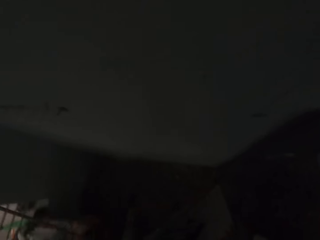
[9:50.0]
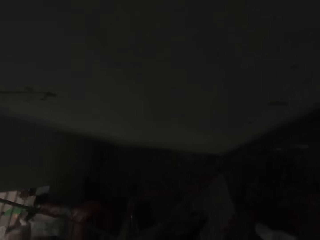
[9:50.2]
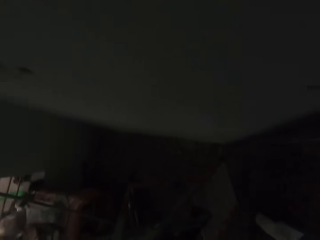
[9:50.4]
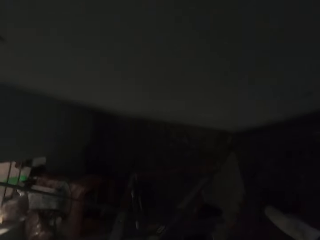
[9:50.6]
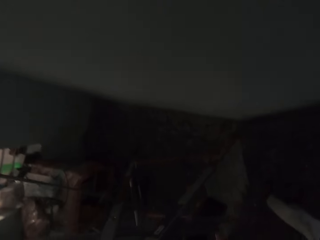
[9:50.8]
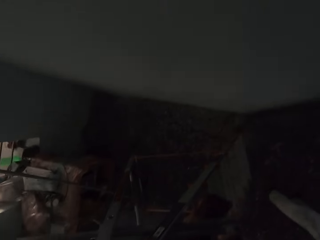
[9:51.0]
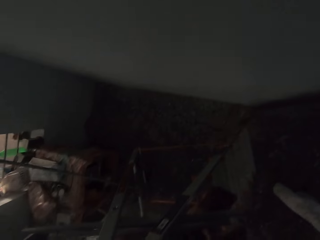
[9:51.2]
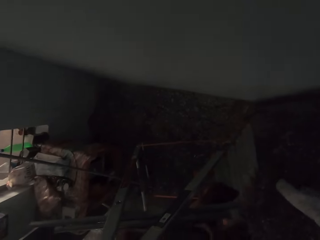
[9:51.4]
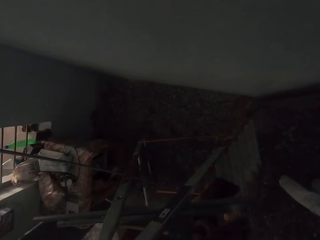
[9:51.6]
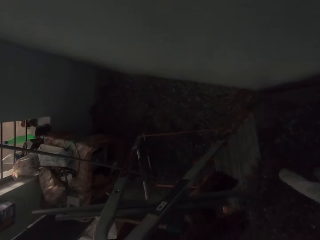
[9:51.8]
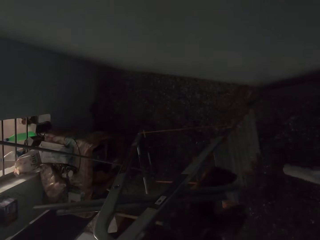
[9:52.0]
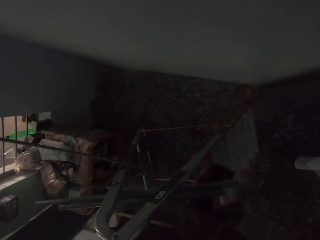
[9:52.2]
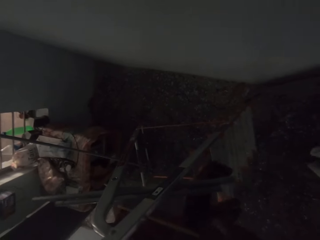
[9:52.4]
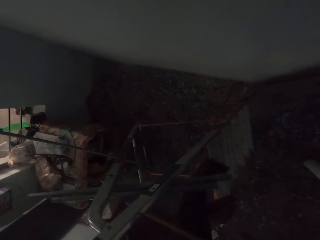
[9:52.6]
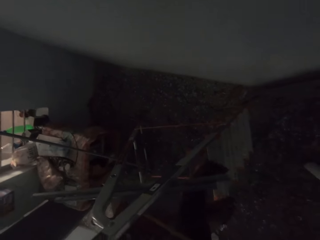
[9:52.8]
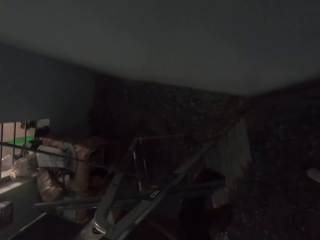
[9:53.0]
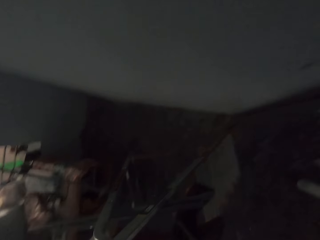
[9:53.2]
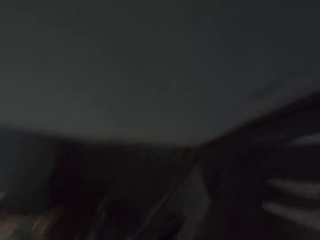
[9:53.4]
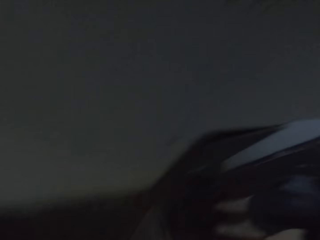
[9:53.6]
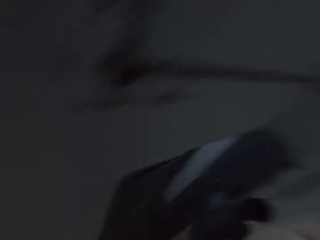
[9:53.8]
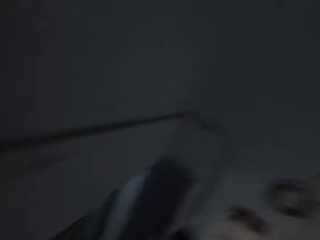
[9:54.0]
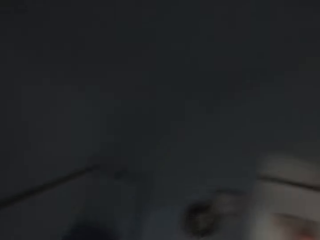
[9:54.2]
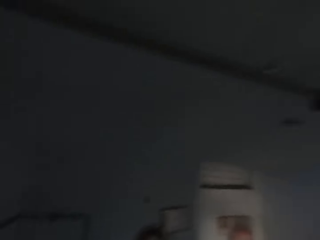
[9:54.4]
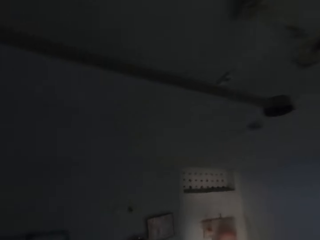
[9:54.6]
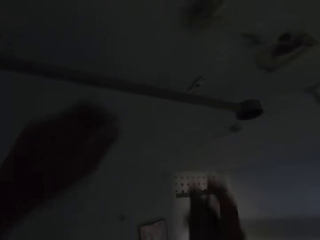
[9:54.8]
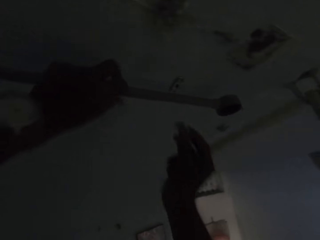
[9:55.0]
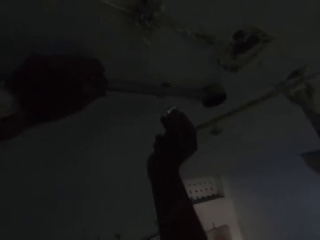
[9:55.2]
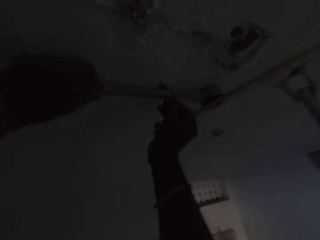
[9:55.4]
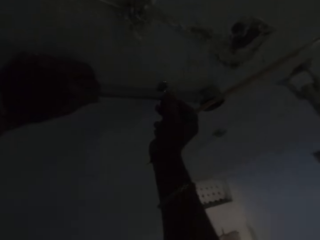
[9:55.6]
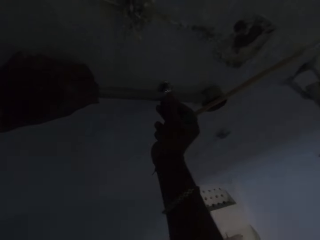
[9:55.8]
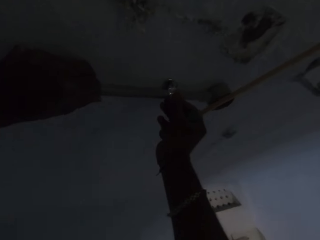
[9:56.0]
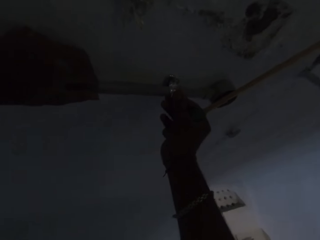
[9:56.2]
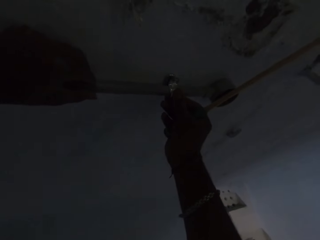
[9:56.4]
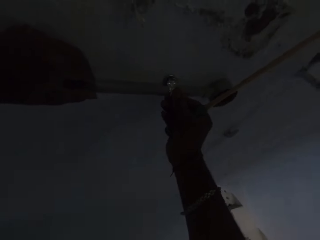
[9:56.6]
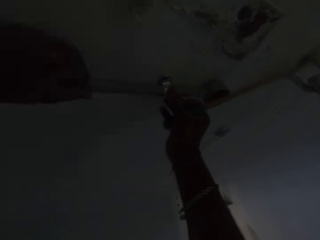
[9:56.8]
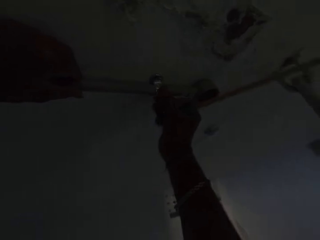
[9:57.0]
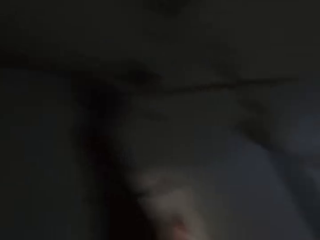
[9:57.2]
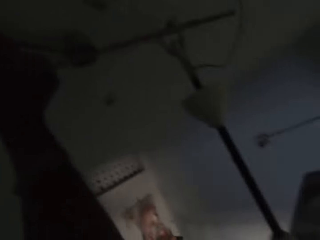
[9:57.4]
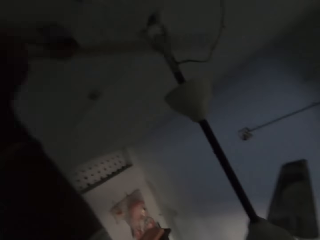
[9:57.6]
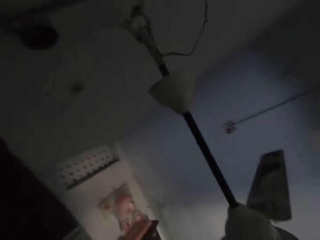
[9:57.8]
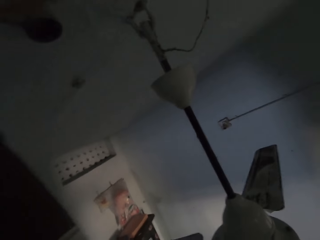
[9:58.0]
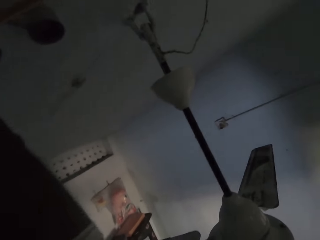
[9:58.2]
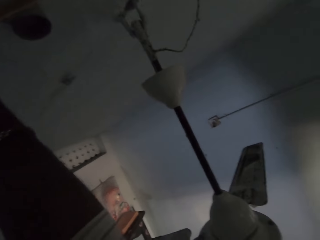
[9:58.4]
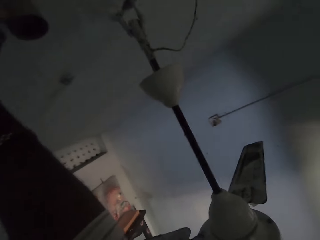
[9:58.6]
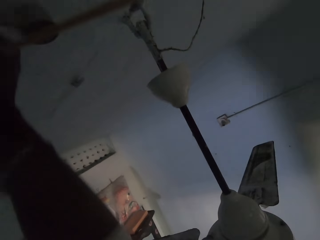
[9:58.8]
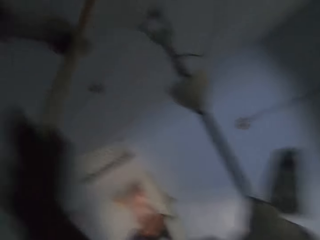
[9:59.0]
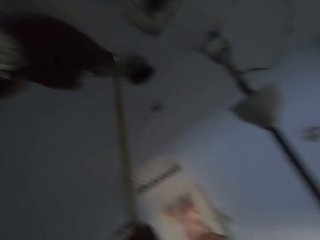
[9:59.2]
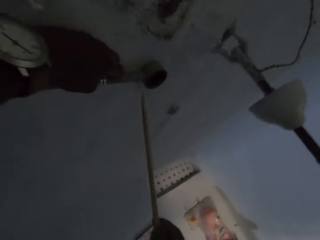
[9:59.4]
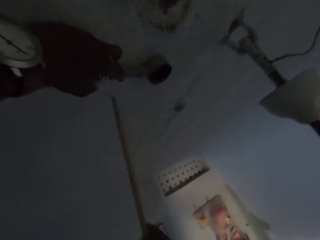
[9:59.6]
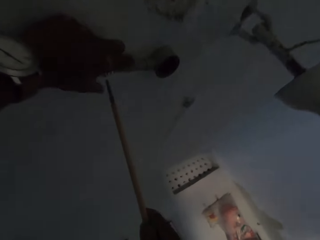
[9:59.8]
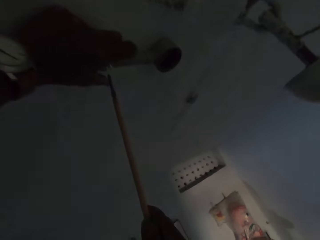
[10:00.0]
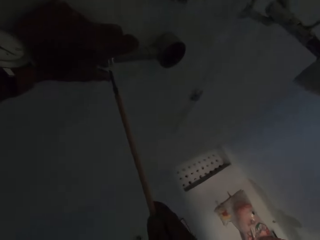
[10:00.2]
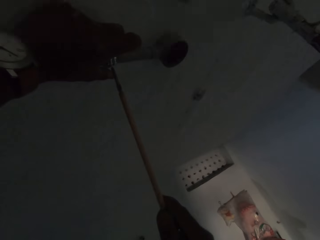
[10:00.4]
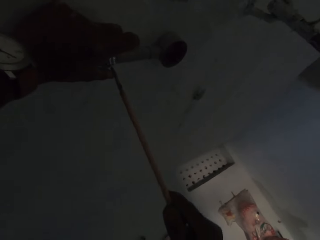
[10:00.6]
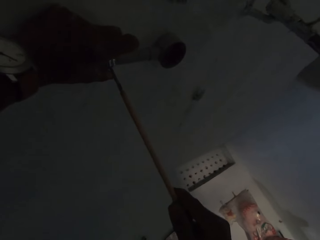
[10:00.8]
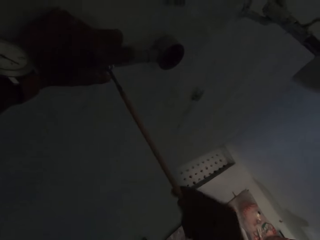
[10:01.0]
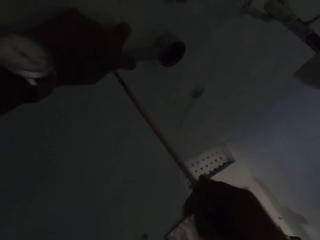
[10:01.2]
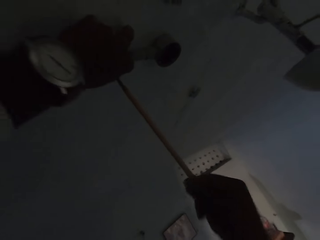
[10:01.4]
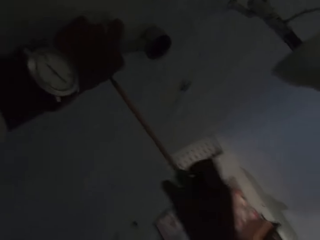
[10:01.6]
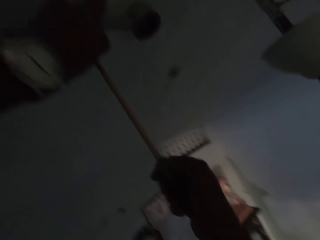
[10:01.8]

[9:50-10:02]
The camera wearer picks a screwdriver from the scaffold with his right hand. He pins the plastic conduit to the ceiling with his left hand. He attaches a clip, a pipe clamp, to the plastic conduit on the ceiling with his right hand. He screws a bolt in the clip on the plastic conduit to the ceiling with the screwdriver in his right hand. He drives the wall plug using the screwdriver.

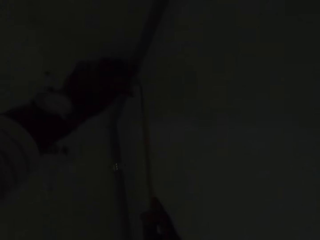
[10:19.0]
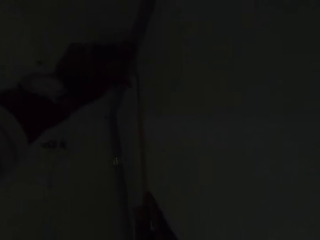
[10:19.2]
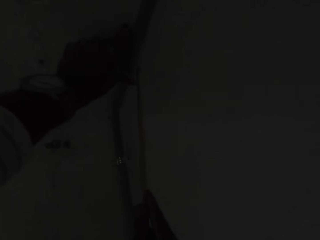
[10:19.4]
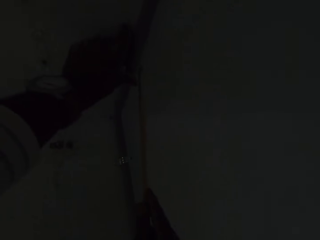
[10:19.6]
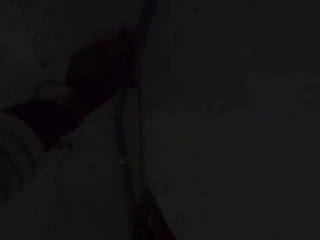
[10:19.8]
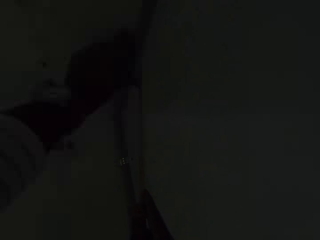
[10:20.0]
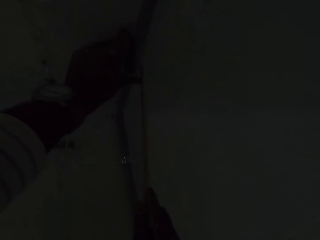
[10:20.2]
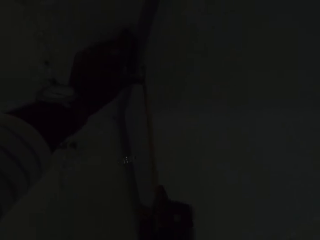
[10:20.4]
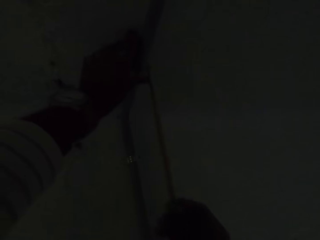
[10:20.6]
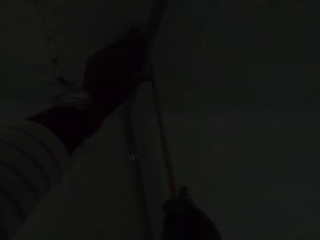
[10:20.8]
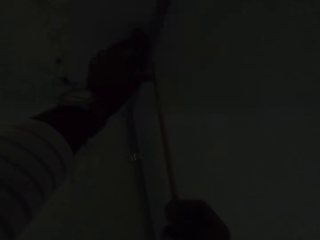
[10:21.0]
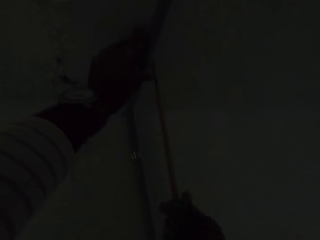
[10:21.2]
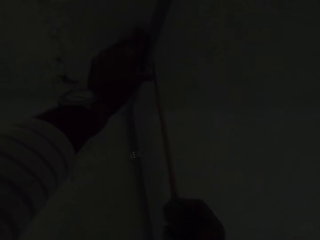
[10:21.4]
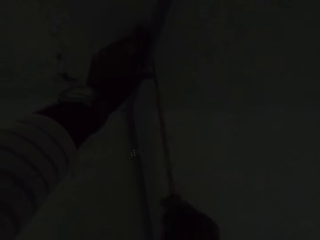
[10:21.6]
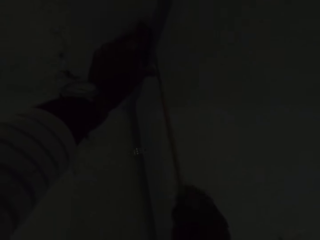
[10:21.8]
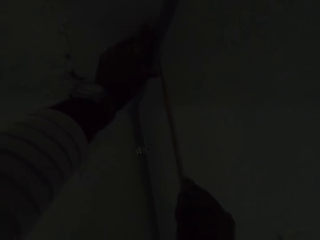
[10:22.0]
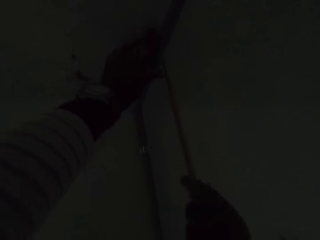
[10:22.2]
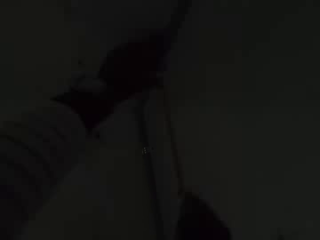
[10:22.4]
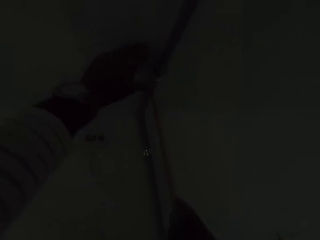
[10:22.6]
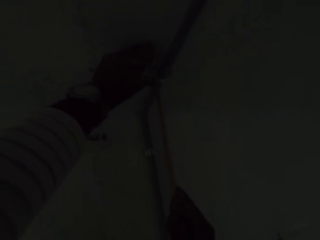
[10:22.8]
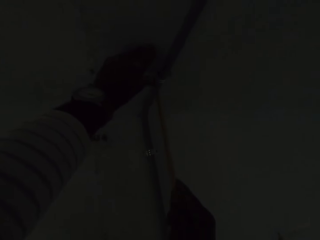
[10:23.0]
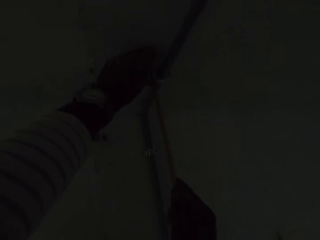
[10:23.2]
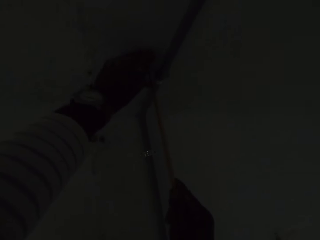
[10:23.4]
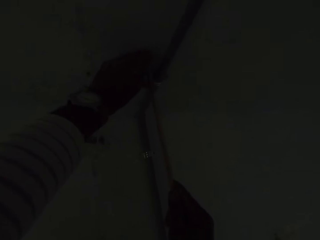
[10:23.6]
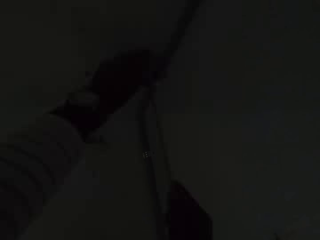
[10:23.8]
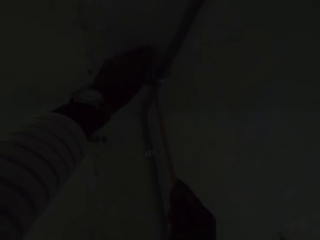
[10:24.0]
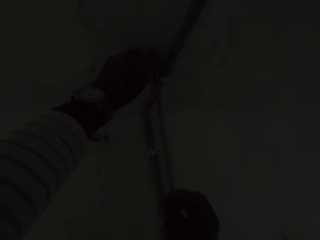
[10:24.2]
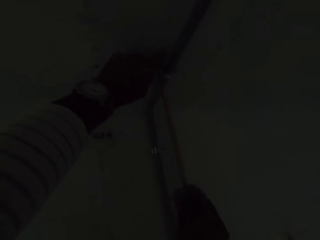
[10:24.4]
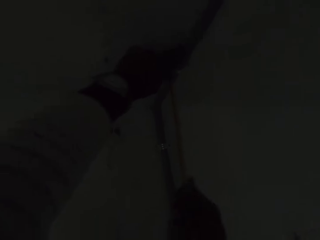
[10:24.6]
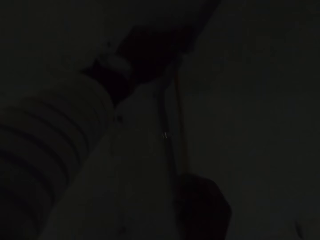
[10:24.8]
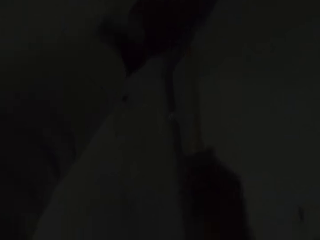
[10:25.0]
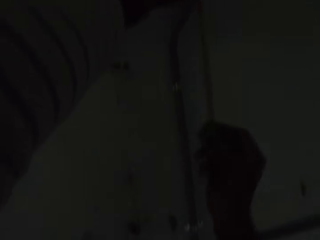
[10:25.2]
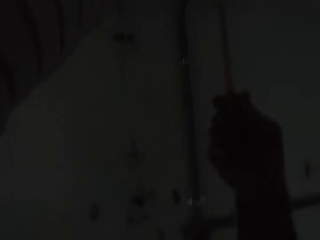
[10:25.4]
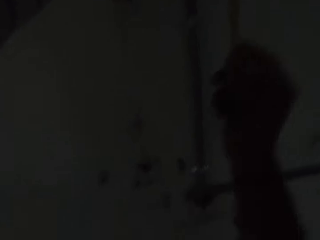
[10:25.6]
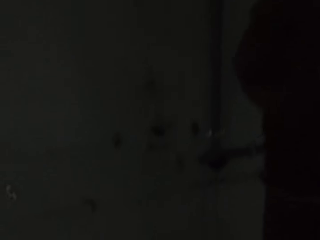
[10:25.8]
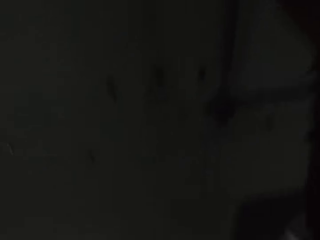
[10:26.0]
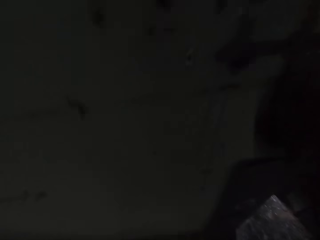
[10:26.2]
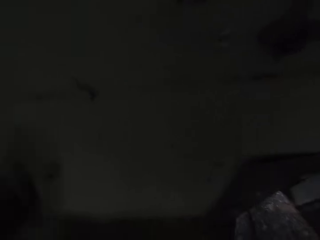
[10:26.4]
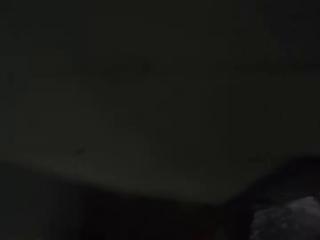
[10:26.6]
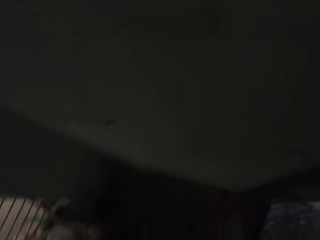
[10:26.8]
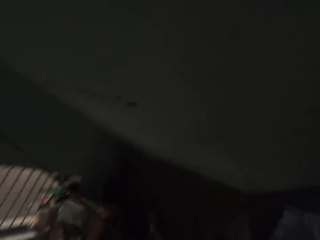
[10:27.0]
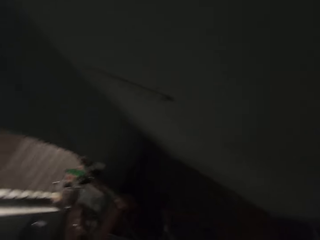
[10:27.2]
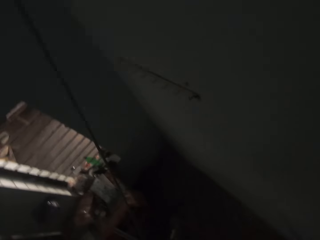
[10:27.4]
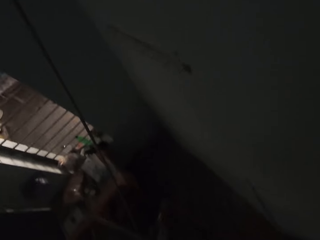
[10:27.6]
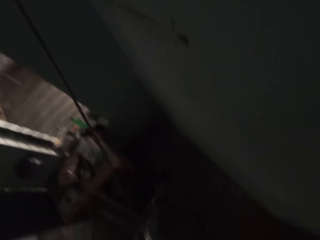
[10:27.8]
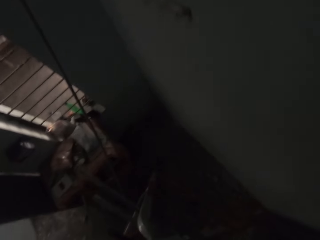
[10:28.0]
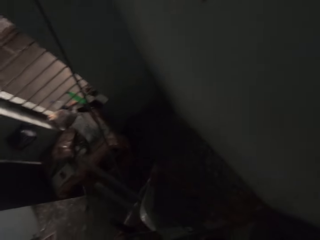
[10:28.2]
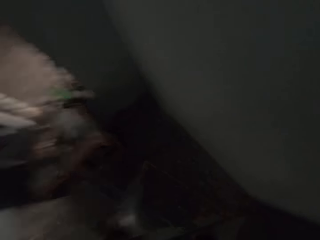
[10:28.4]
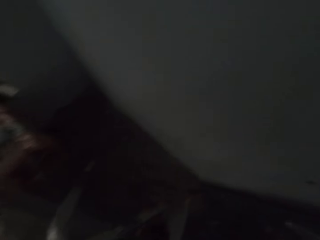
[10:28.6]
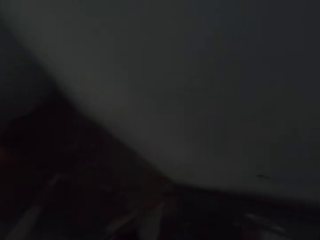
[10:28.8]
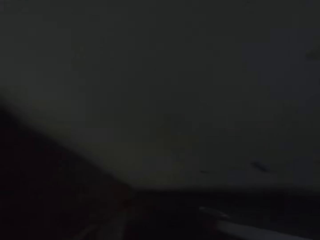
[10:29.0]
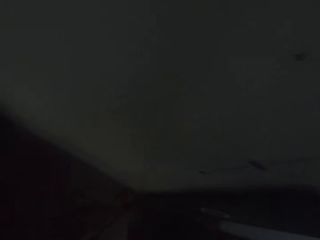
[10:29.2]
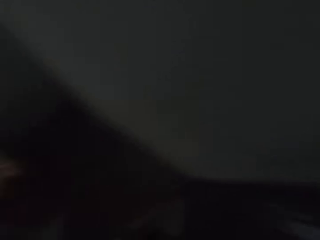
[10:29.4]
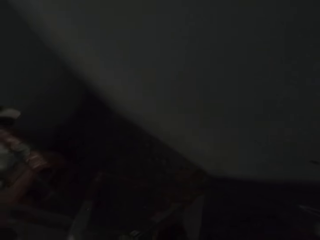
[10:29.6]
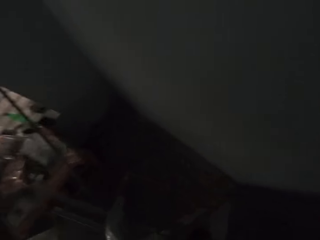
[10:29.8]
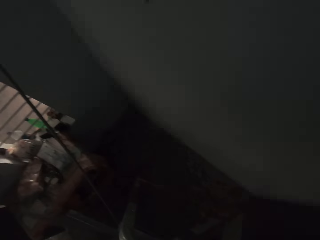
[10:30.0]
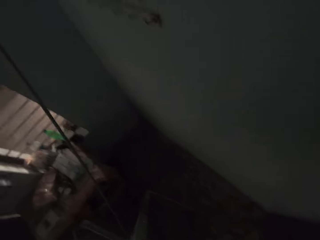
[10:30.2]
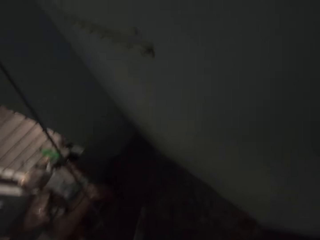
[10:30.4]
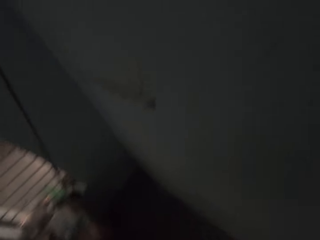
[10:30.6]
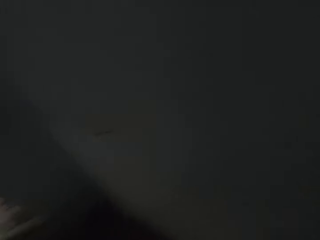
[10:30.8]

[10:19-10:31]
The camera wearer drives the wall plug using the screwdriver. He screws a bolt in the clip on the plastic conduit to the ceiling with the screwdriver in his right hand. He places the screwdriver on the scaffold with his right hand. He picks the piece of plastic conduit from the scaffold with his right hand.
